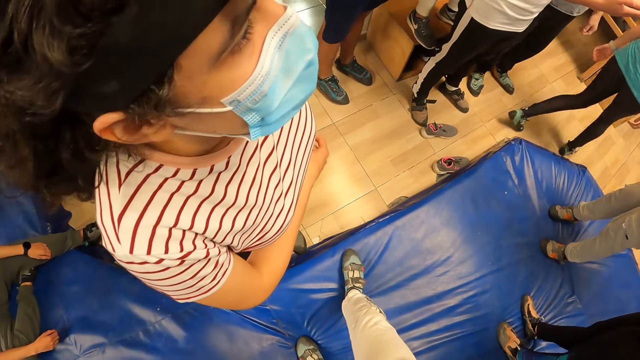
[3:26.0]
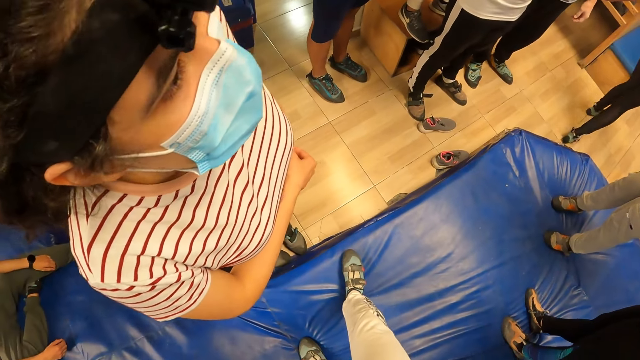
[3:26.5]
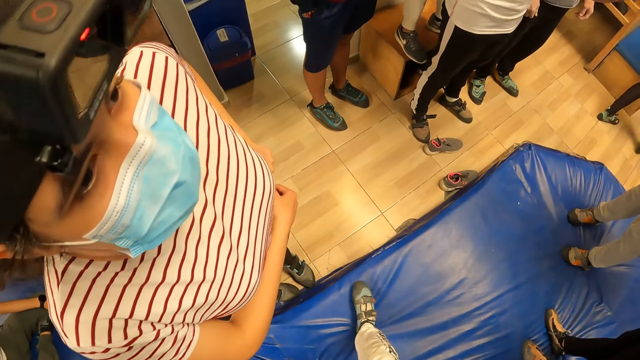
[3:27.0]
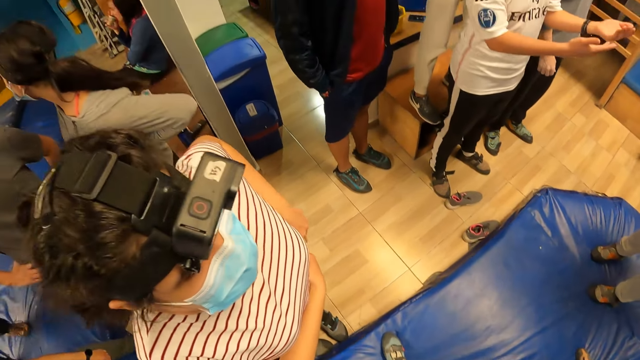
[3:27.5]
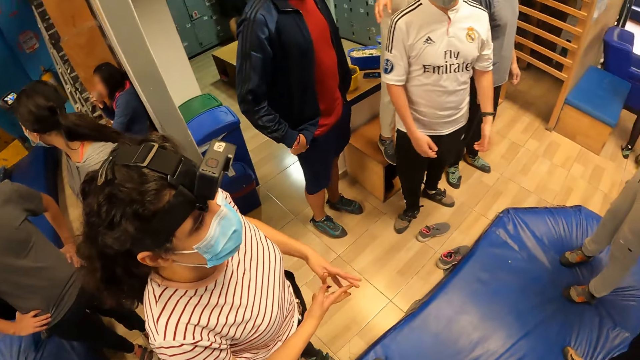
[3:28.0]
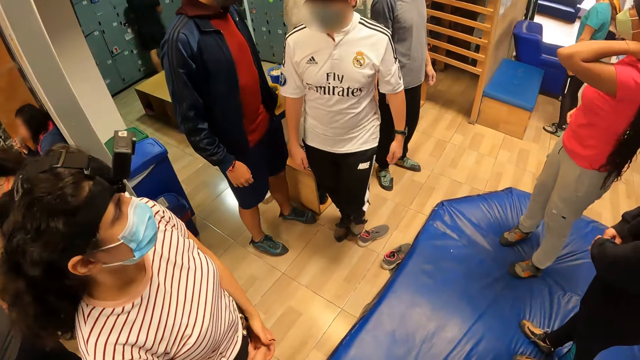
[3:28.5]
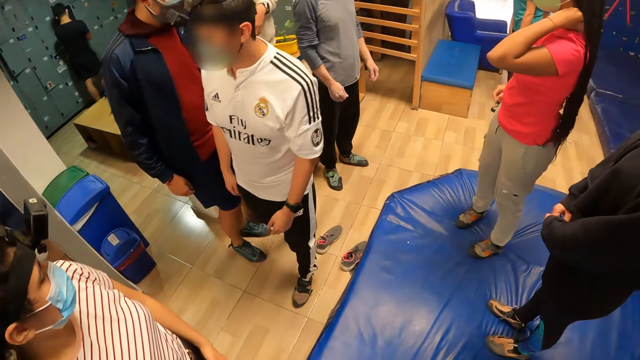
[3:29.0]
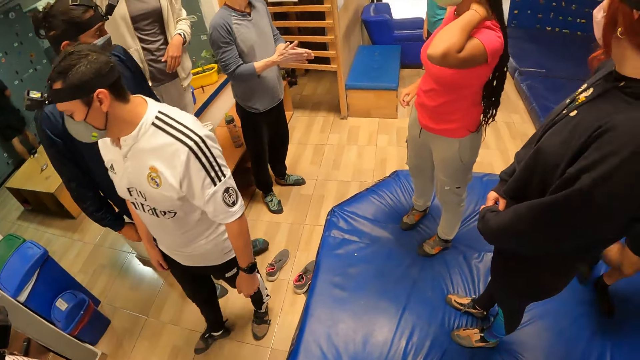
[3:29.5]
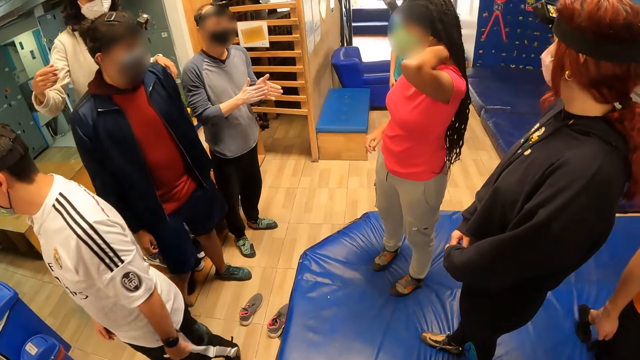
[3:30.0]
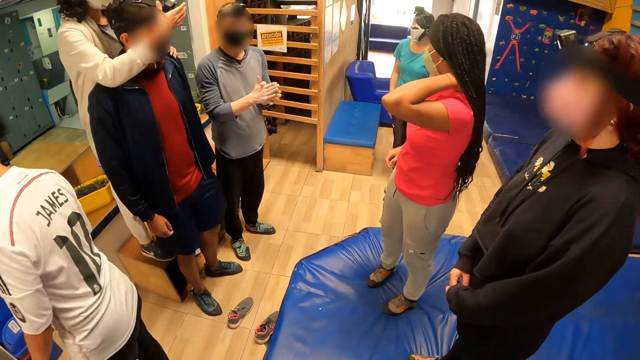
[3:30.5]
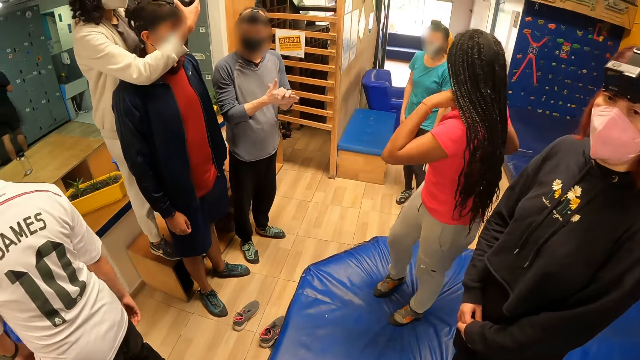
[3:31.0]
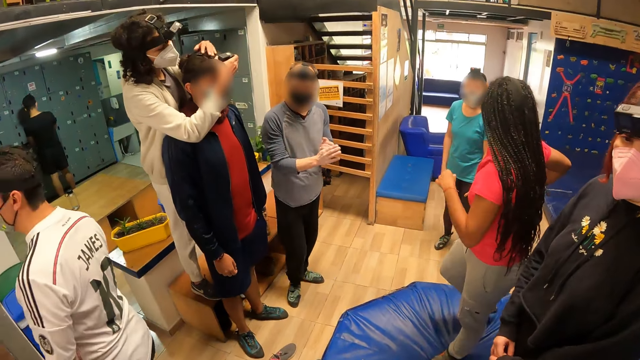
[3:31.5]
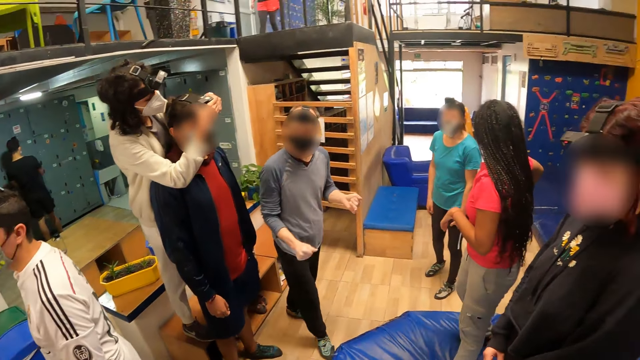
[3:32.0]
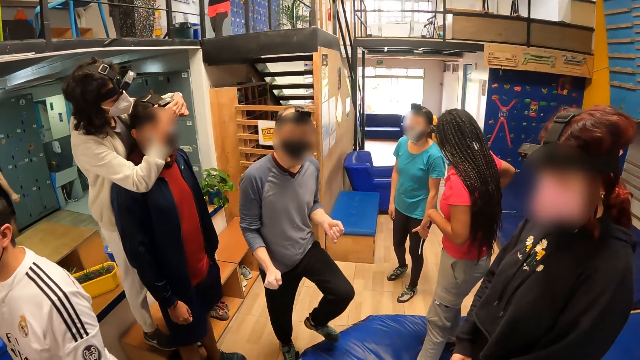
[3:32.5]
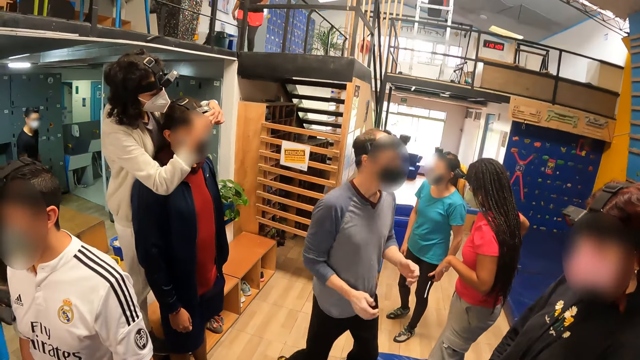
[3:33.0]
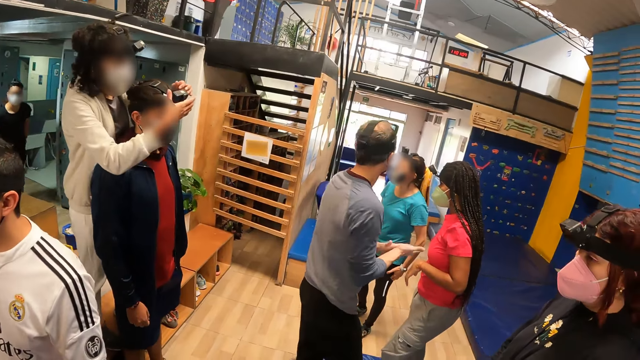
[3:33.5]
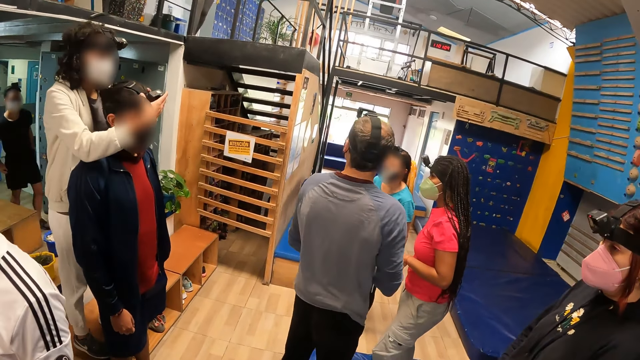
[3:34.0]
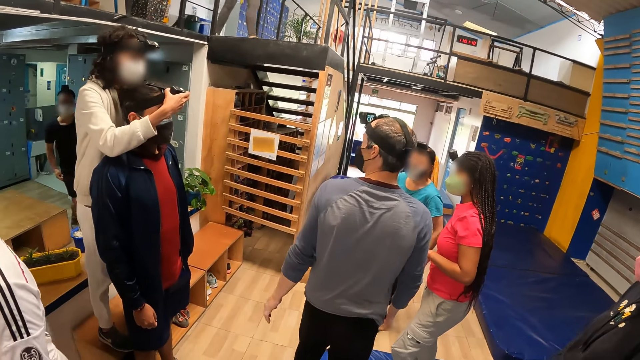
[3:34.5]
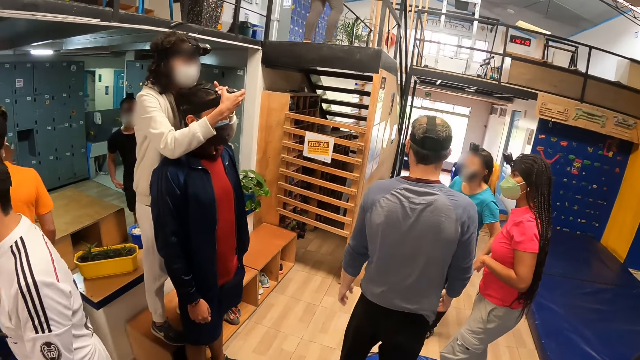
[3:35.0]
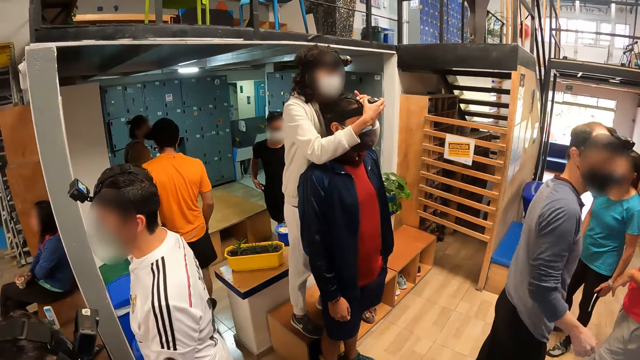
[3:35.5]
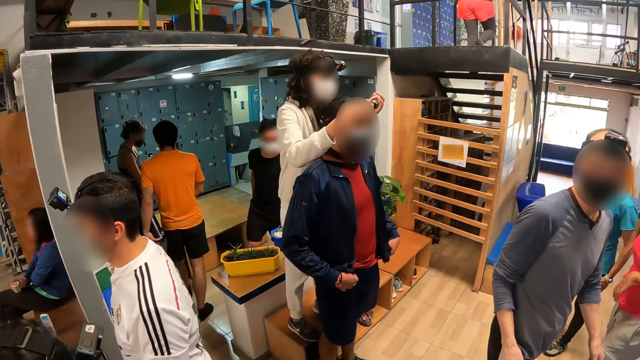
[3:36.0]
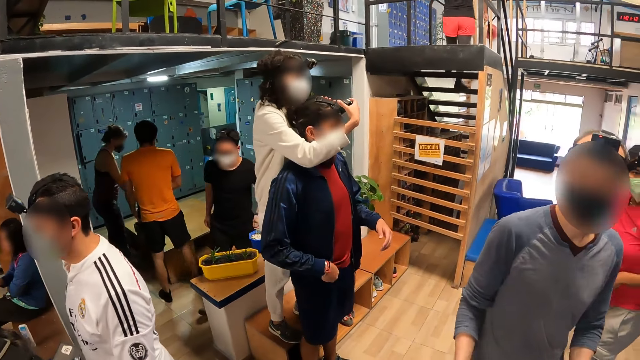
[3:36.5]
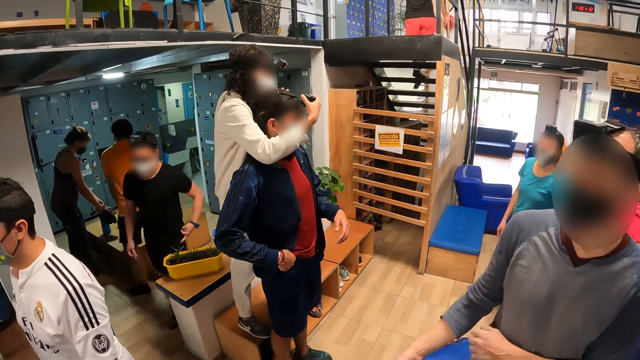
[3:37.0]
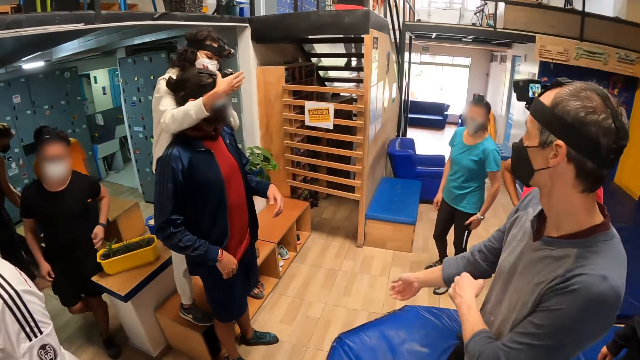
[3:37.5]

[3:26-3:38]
A lady moves hands. The camera wearer looks around. Another lady fixes a camera on a man's head with her hands.

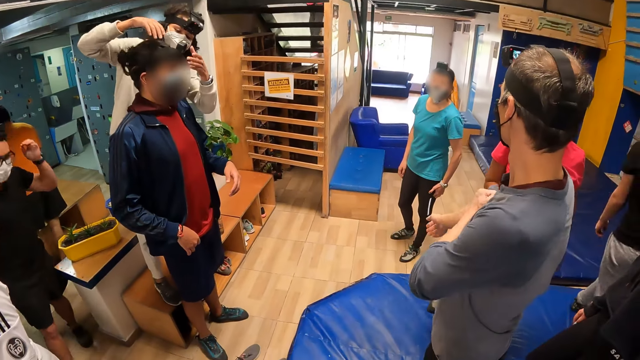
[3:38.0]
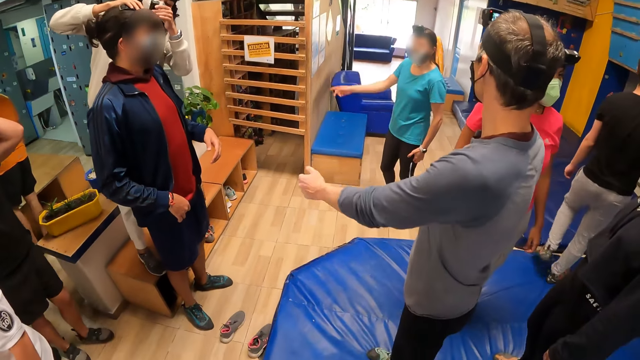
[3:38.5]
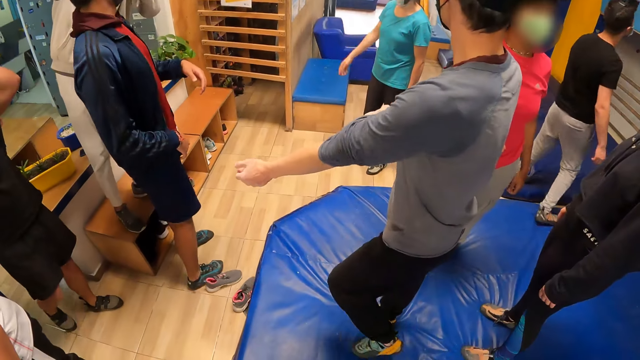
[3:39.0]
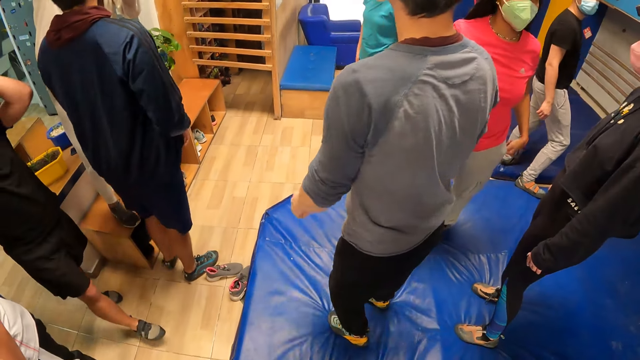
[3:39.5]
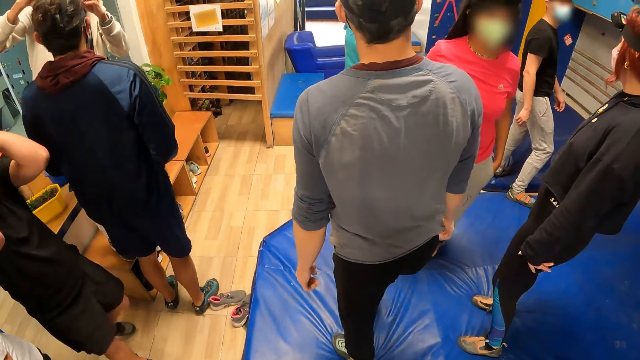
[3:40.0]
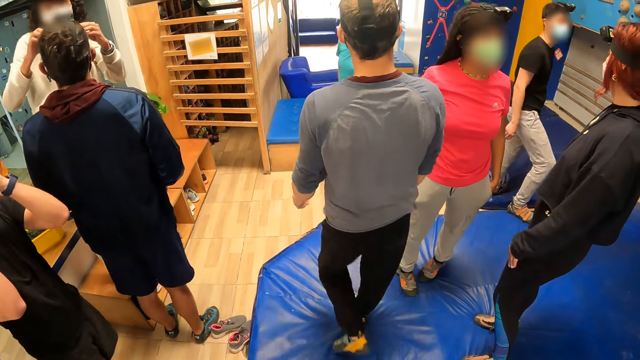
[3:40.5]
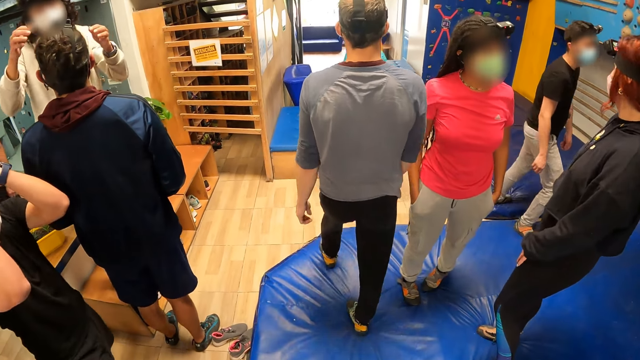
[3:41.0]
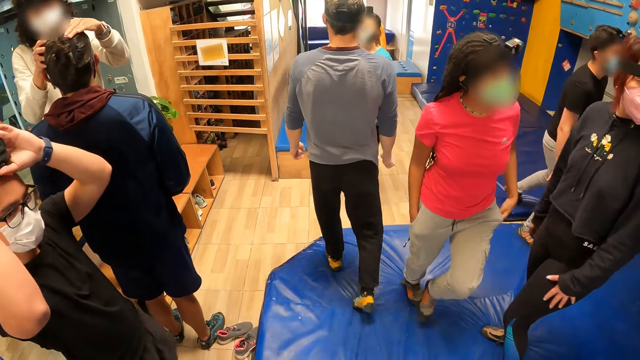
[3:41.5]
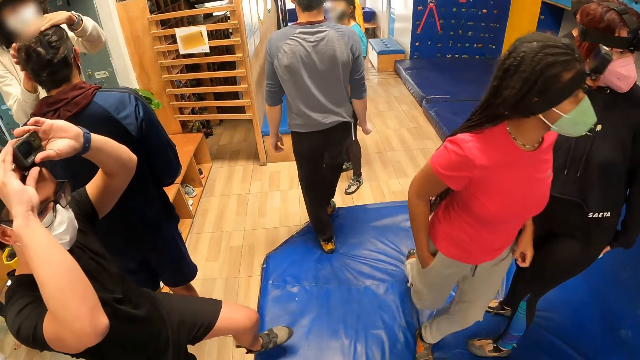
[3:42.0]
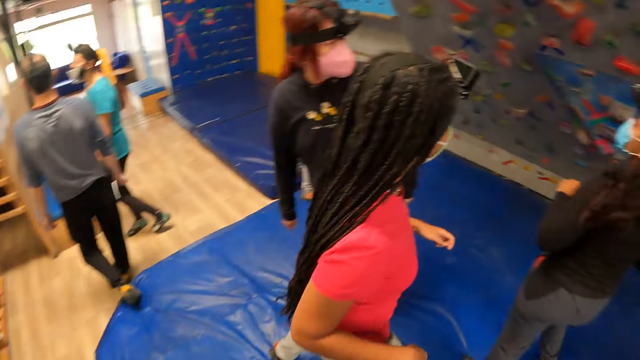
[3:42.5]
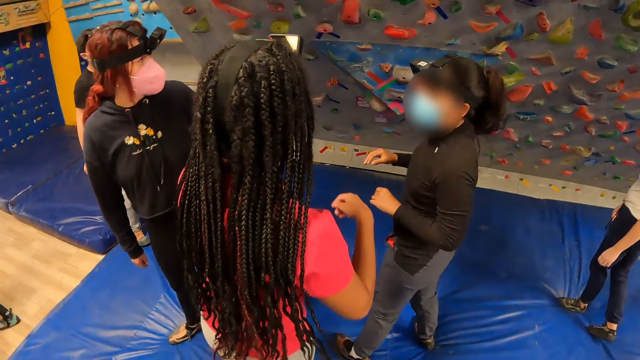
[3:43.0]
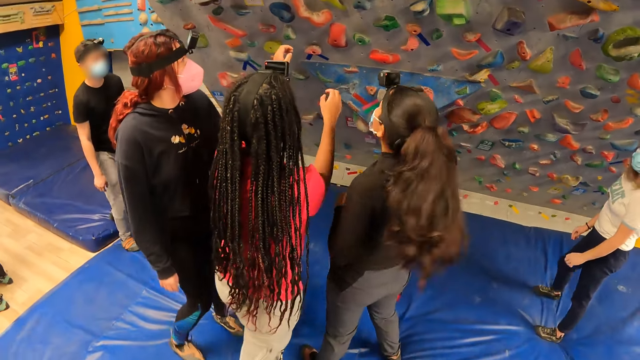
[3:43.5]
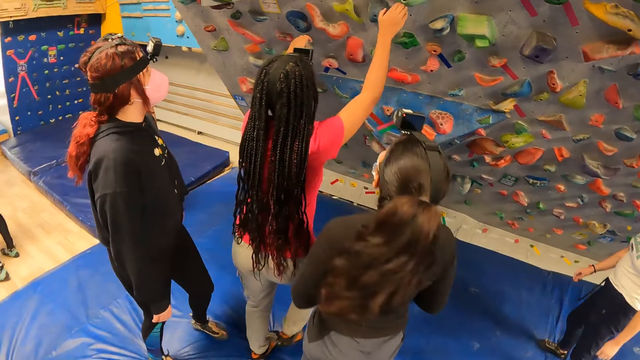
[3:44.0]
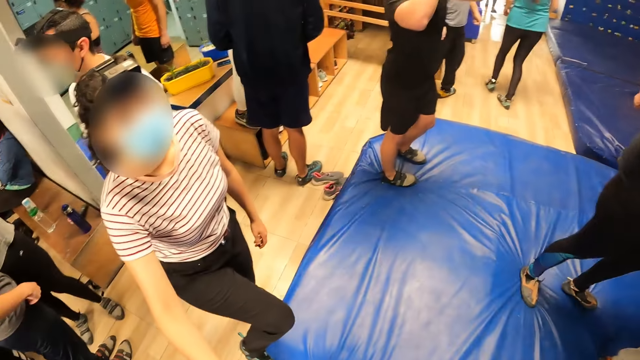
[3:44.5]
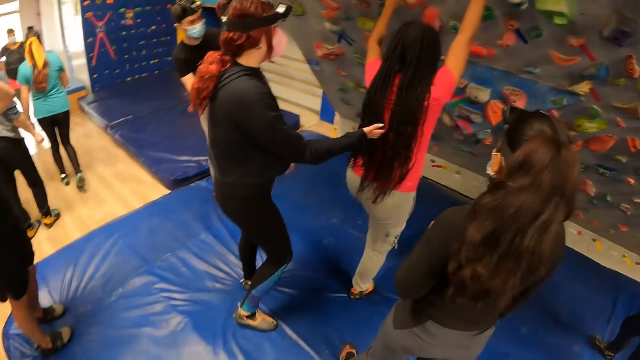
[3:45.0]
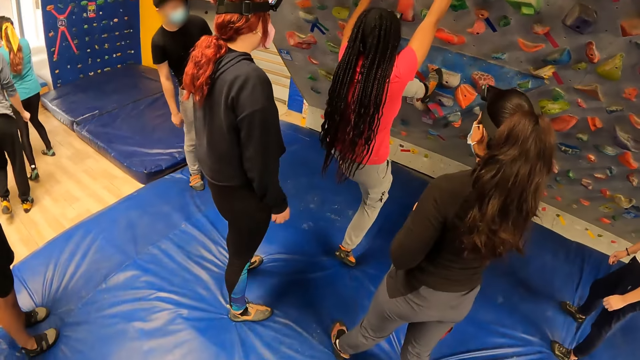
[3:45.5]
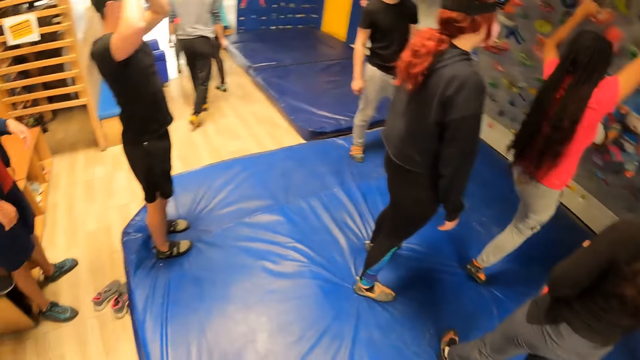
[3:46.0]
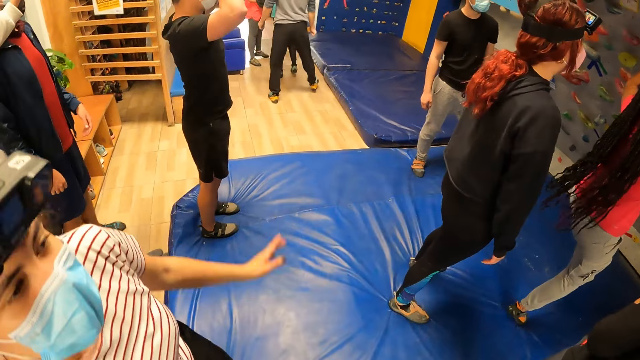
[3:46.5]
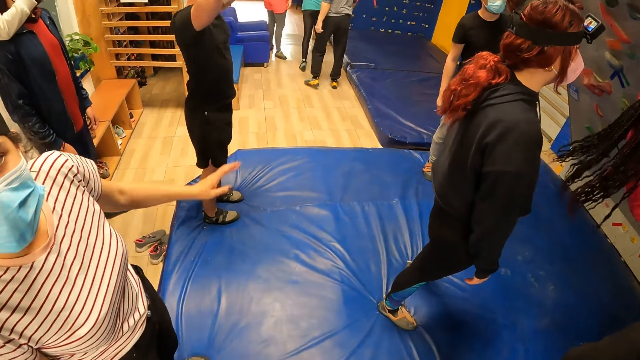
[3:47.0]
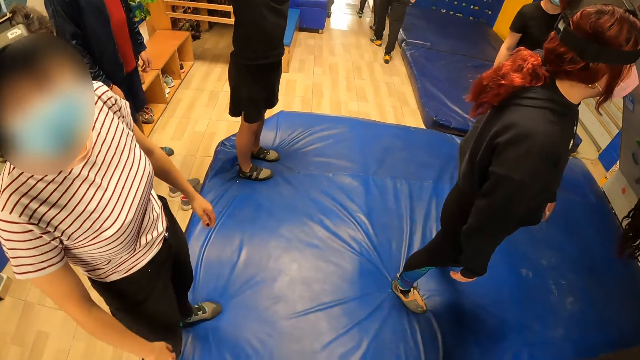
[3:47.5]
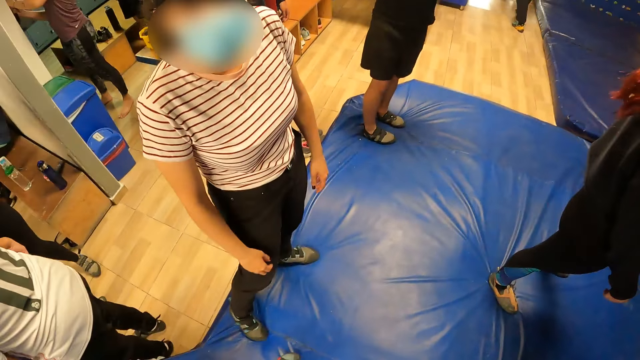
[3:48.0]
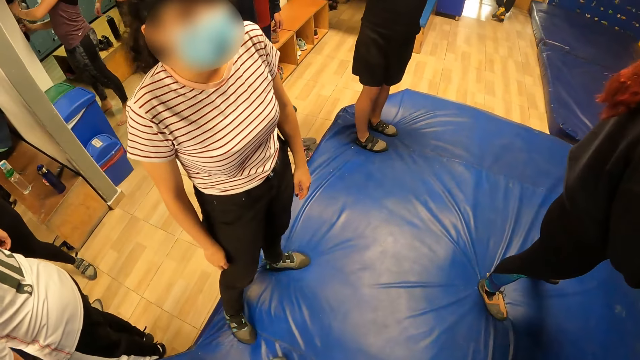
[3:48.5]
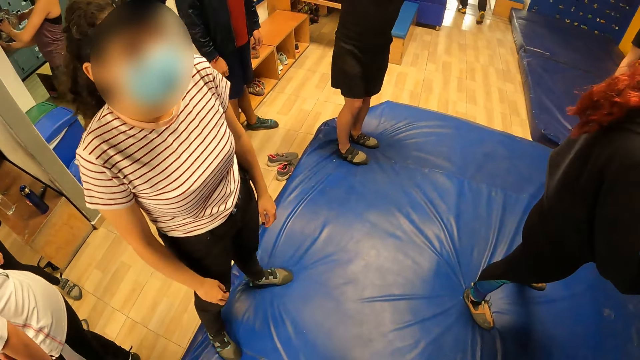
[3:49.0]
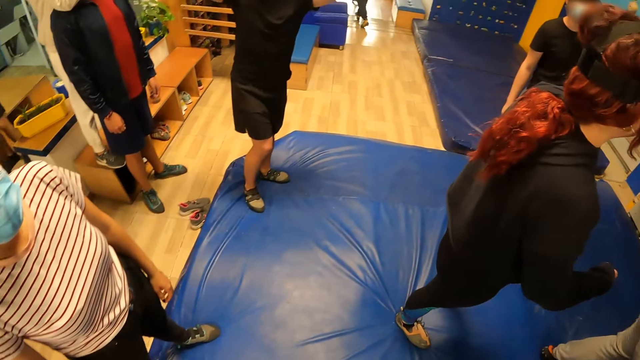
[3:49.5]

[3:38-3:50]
A lady walks round. The camera wearer looks around. Another lady climbs a bouldering wall with her hands and left leg. The camera wearer converses with a third lady.
